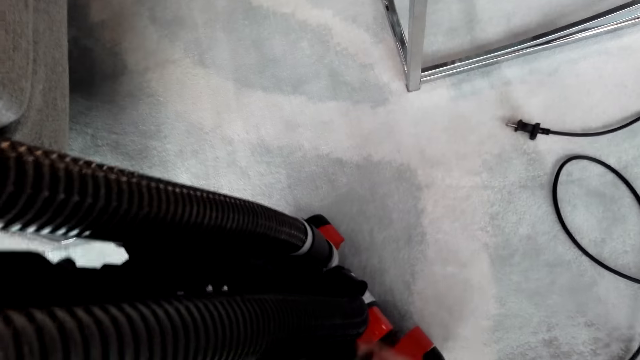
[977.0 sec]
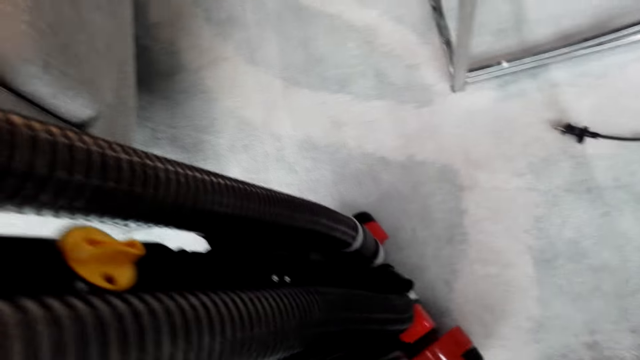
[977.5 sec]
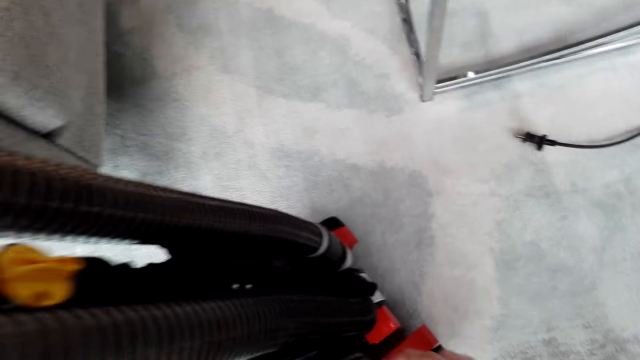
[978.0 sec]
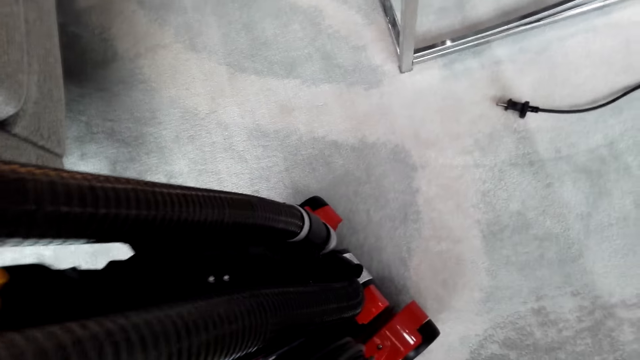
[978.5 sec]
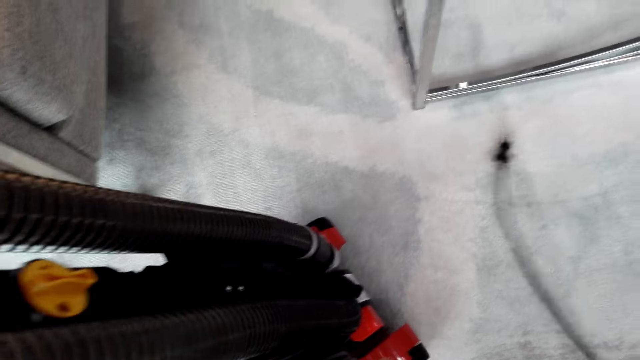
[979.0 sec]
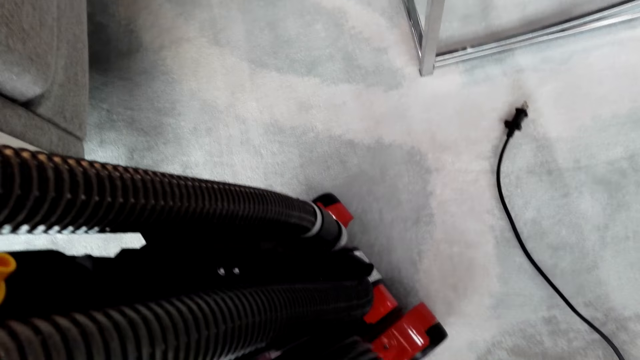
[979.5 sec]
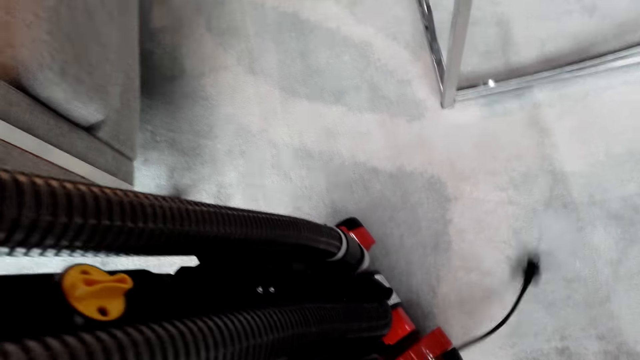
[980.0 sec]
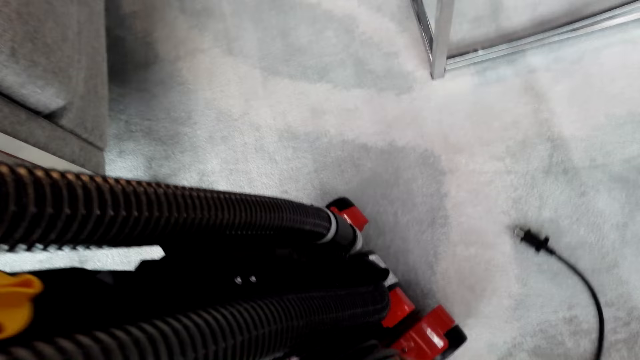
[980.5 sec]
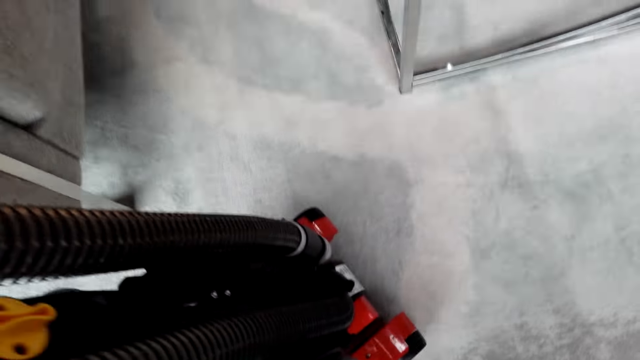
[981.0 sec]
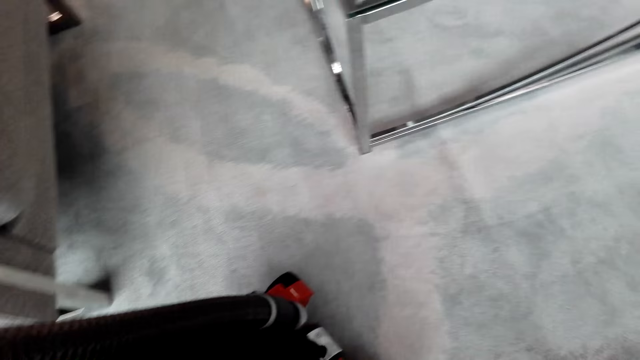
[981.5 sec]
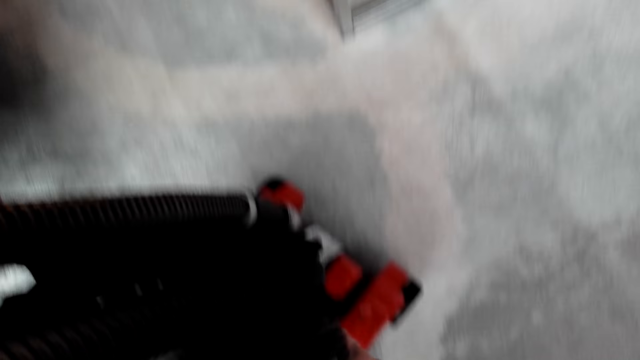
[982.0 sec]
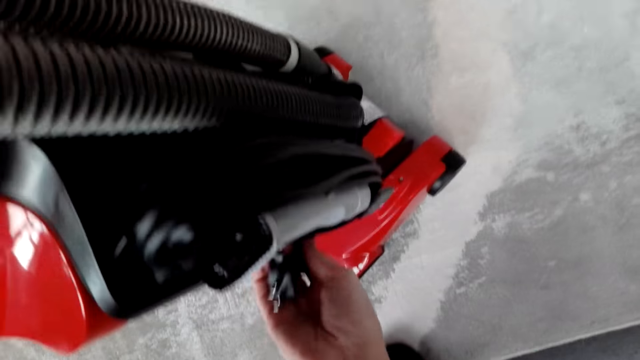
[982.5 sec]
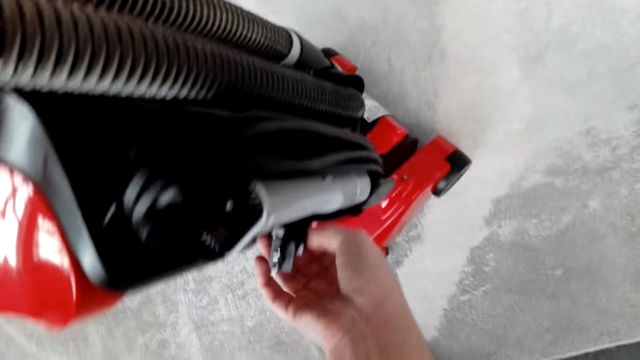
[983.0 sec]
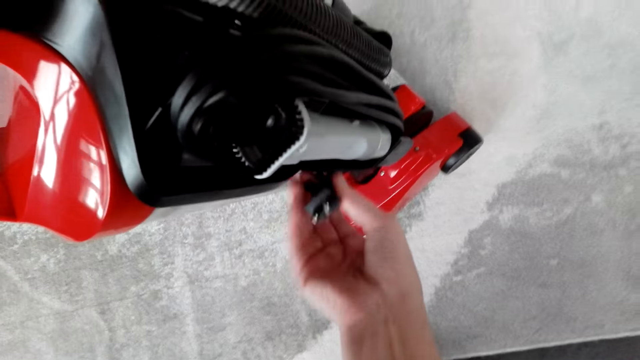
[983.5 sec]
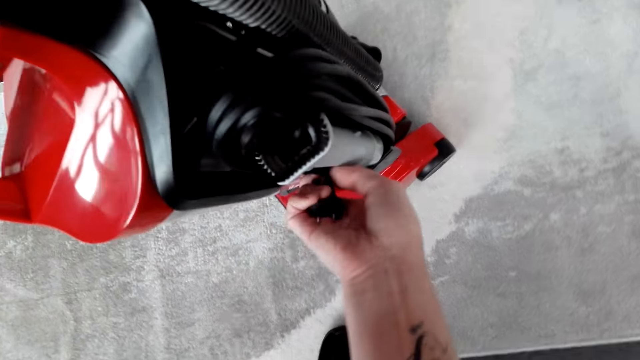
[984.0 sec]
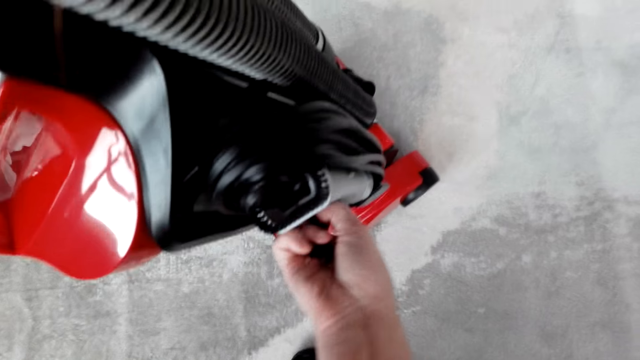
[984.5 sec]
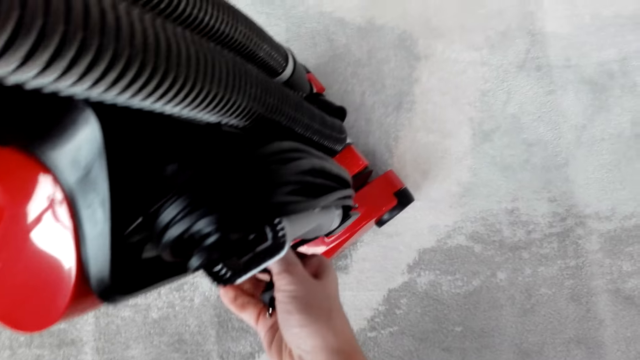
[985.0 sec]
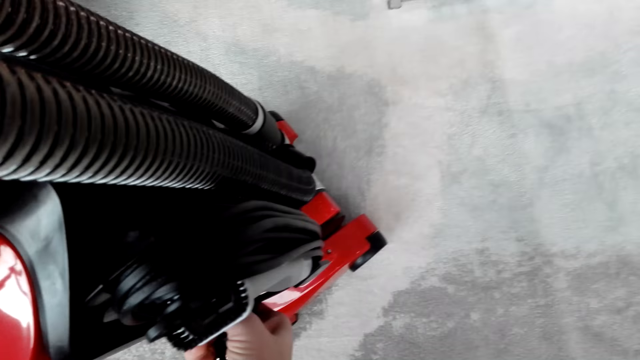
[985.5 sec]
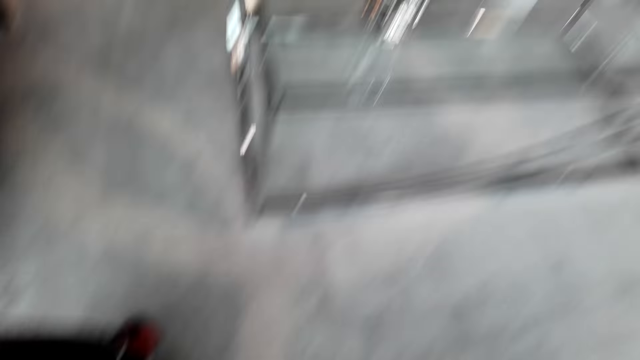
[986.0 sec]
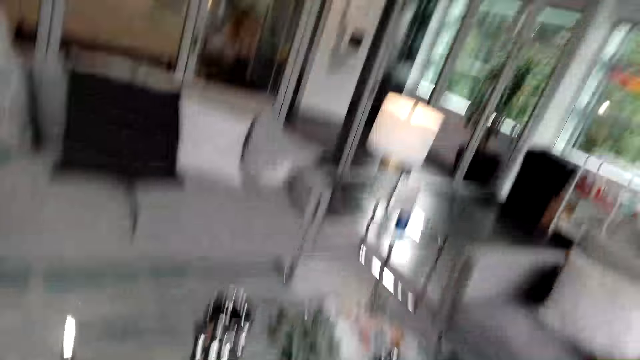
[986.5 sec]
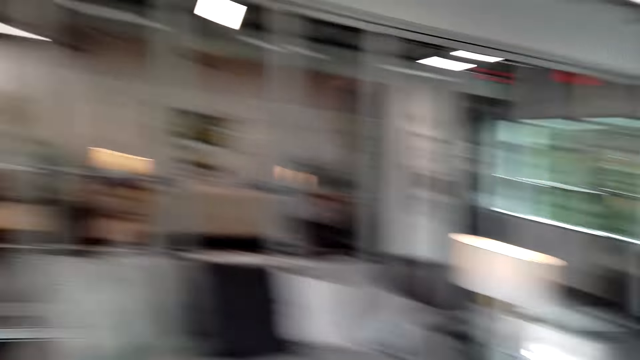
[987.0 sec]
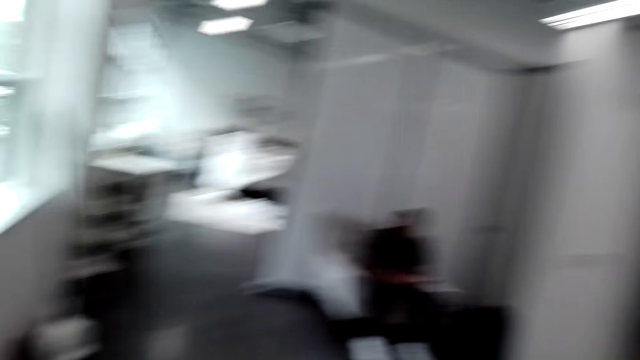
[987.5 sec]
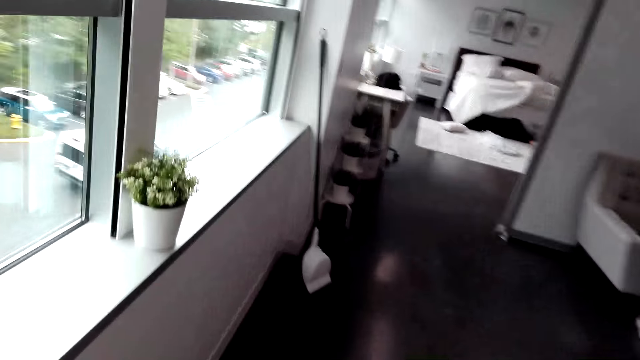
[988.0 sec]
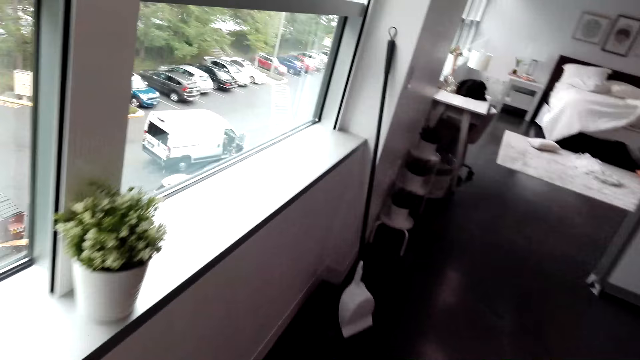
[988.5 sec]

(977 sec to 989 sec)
The camera wearer pushes the vacuum cleaner towards the window.

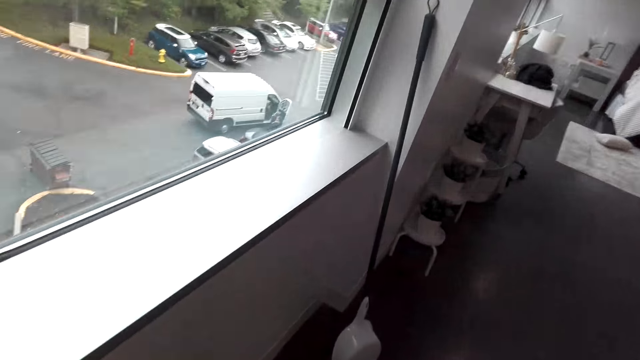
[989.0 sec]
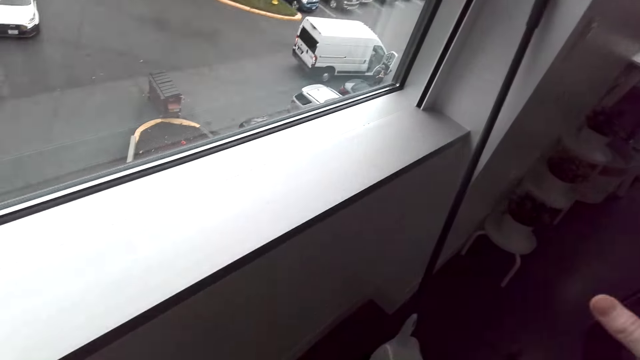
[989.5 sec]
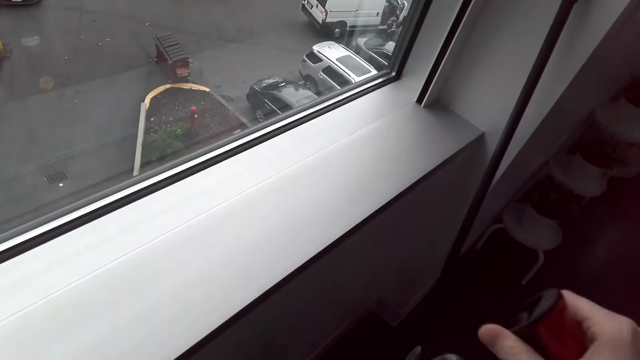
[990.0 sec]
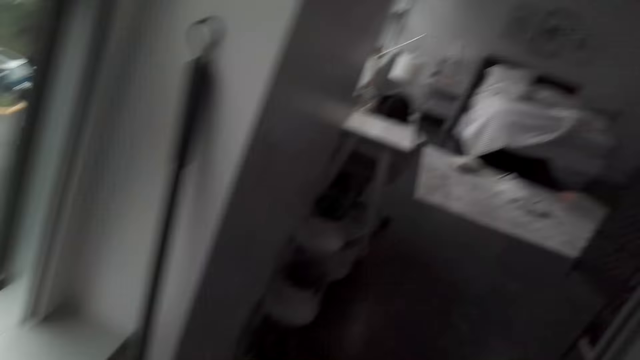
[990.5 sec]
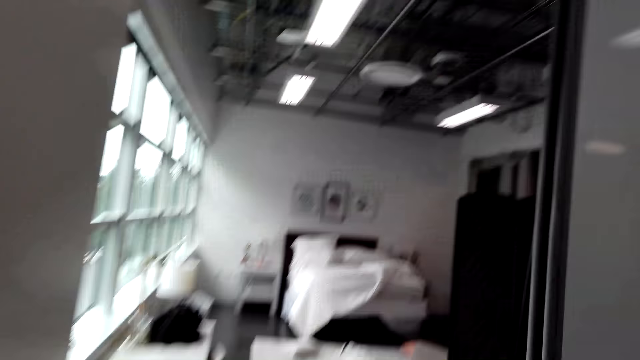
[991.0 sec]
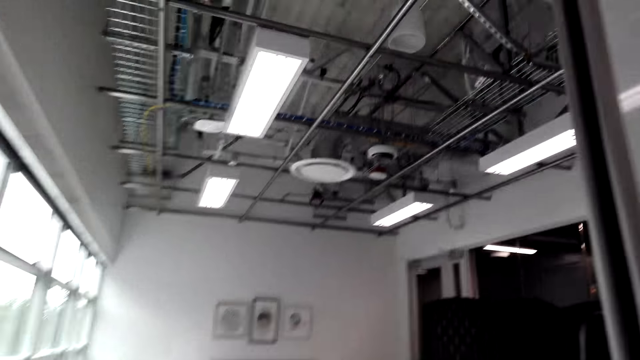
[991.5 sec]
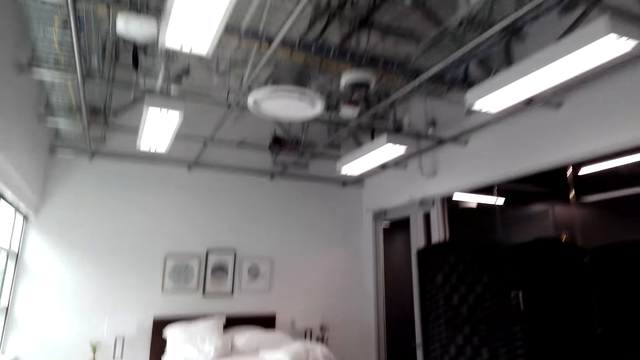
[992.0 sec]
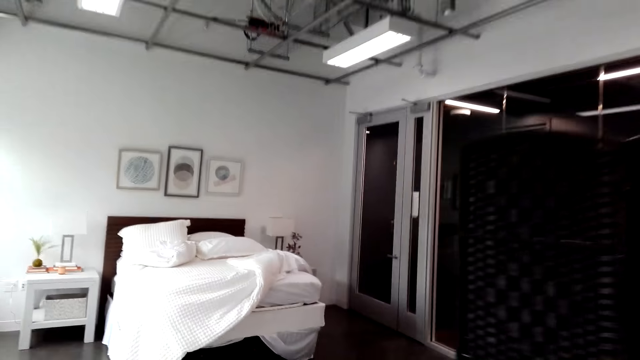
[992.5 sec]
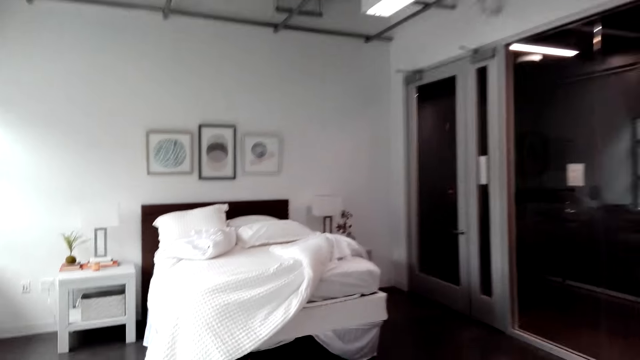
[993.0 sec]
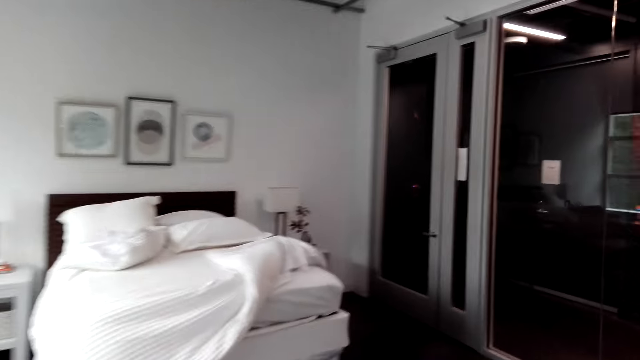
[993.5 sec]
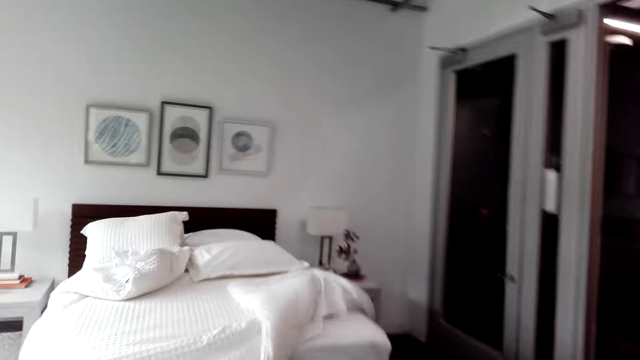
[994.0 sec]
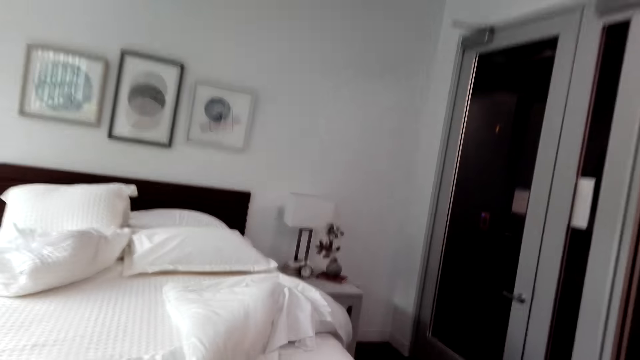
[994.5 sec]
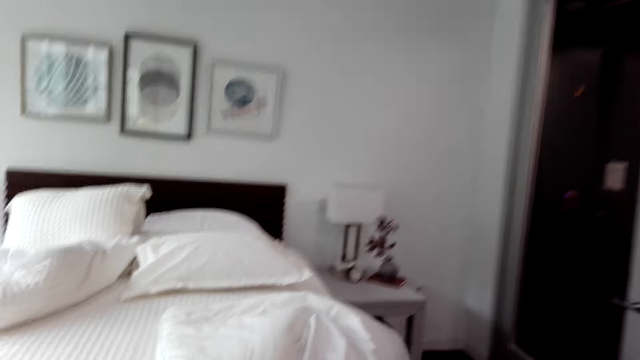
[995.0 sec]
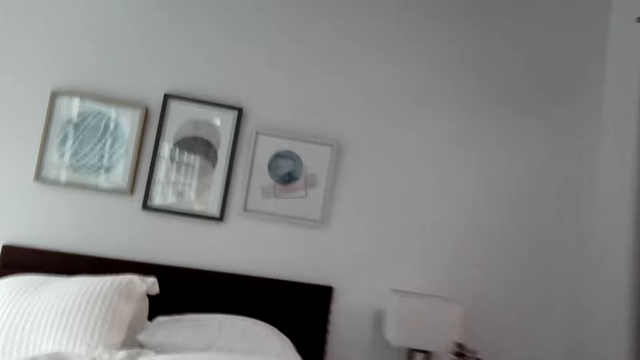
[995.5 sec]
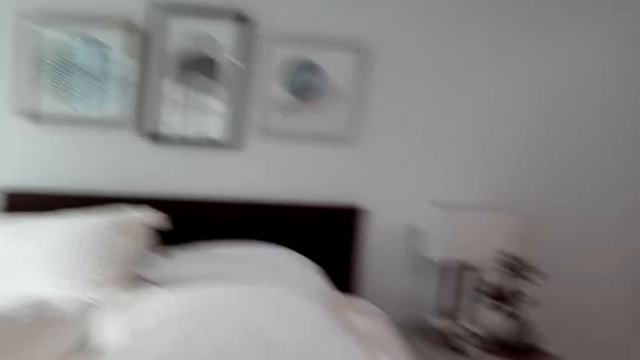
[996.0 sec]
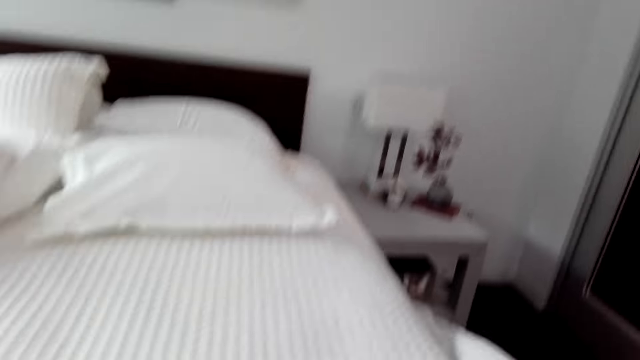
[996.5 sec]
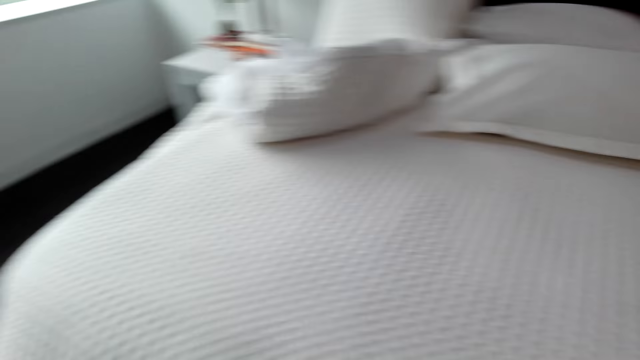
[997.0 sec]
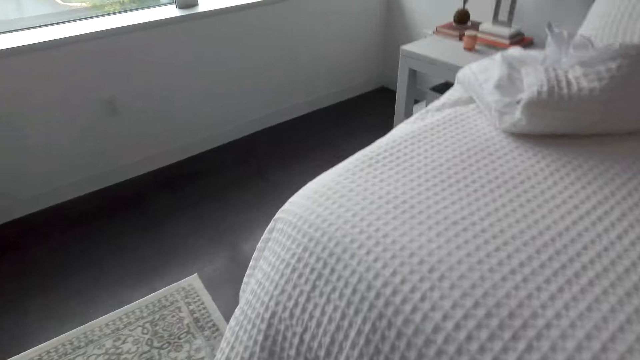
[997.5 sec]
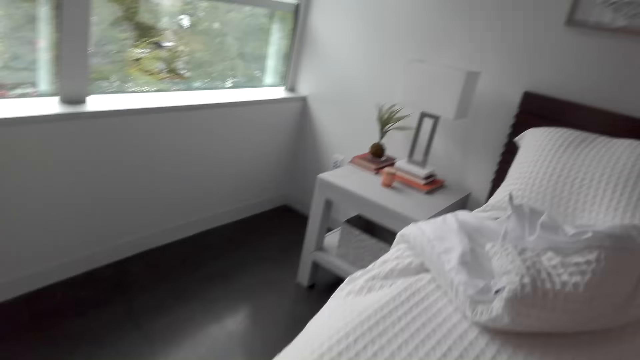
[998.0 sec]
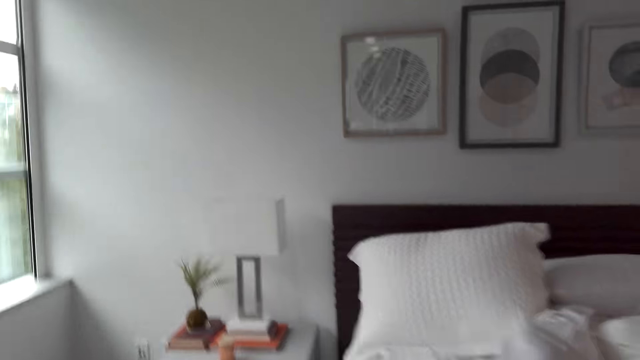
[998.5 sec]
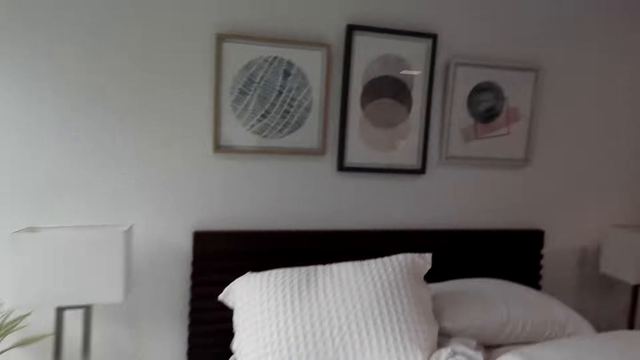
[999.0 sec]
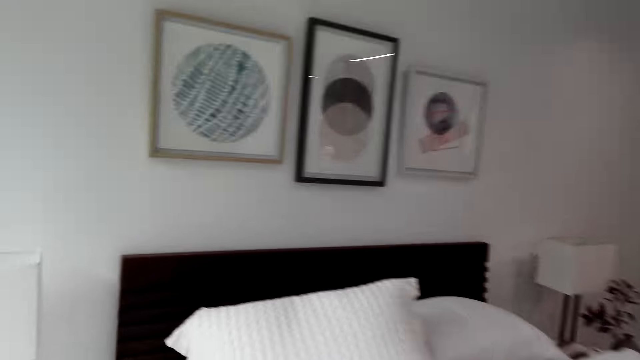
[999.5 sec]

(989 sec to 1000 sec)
The camera wearer puts the cleaning machine against the wall. They walk around the room.
